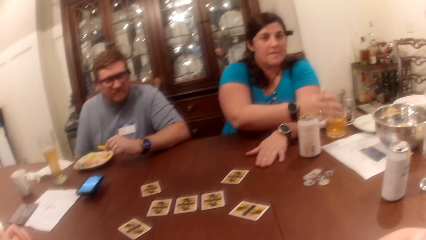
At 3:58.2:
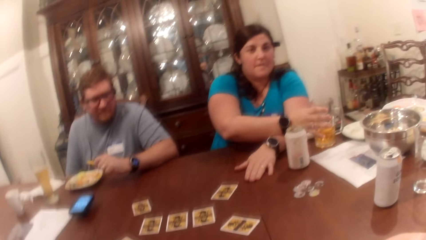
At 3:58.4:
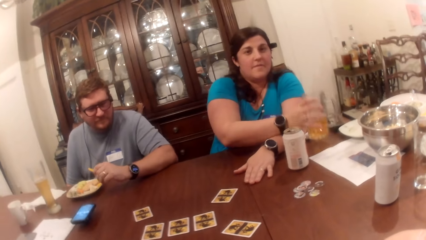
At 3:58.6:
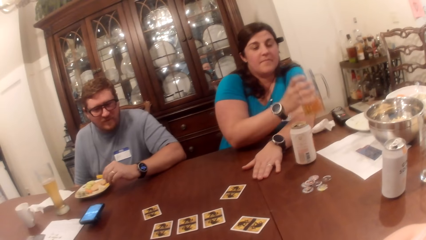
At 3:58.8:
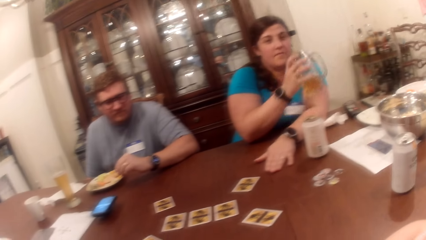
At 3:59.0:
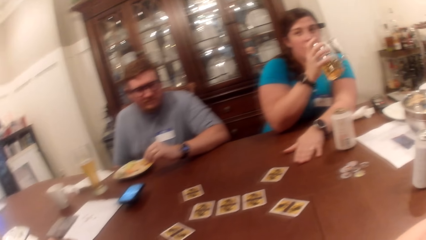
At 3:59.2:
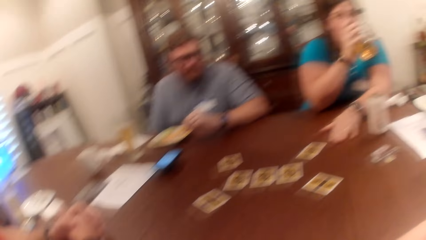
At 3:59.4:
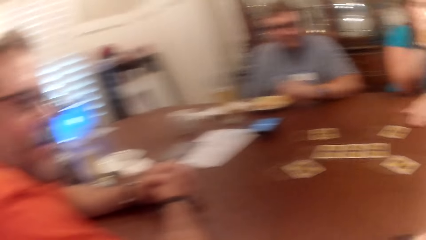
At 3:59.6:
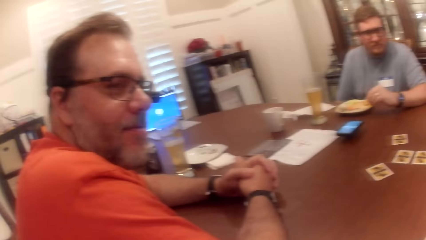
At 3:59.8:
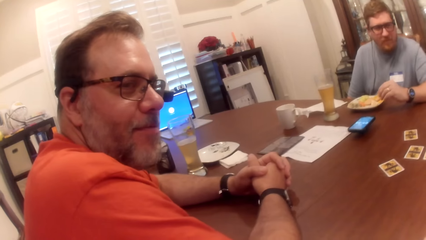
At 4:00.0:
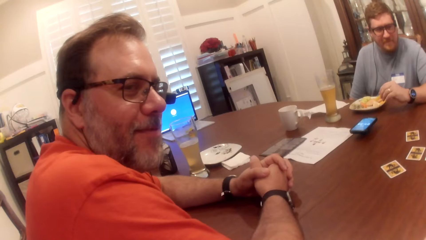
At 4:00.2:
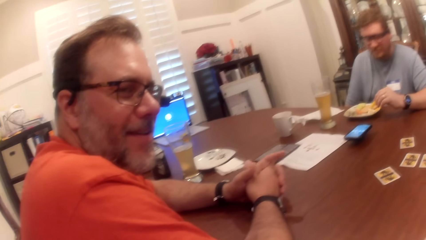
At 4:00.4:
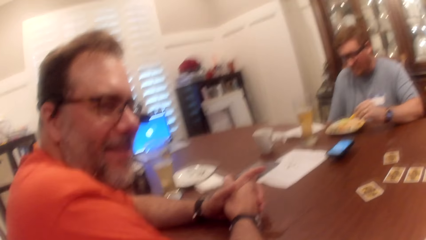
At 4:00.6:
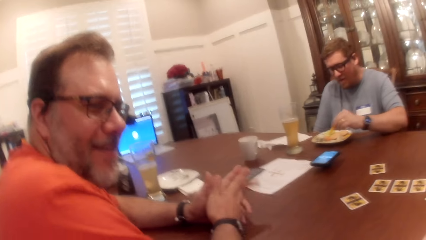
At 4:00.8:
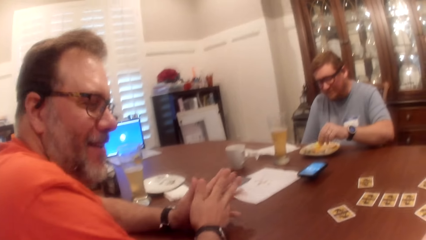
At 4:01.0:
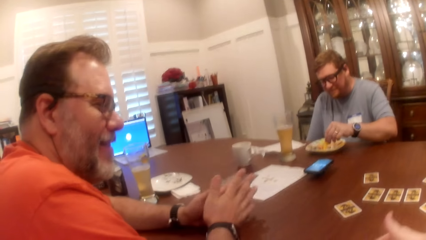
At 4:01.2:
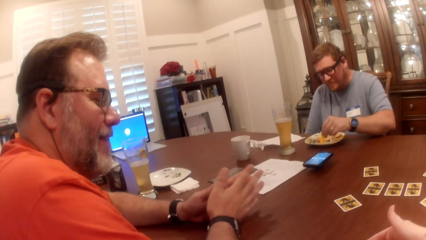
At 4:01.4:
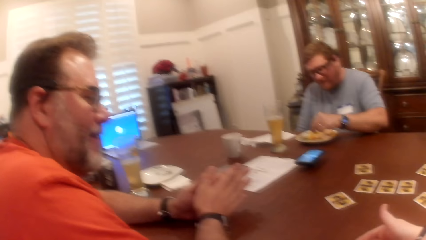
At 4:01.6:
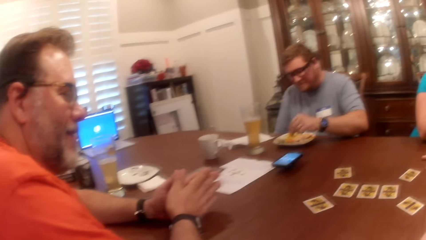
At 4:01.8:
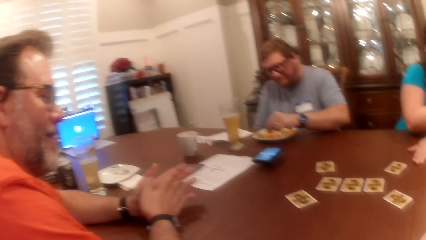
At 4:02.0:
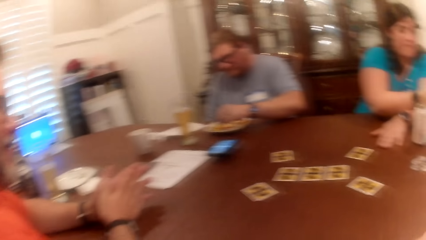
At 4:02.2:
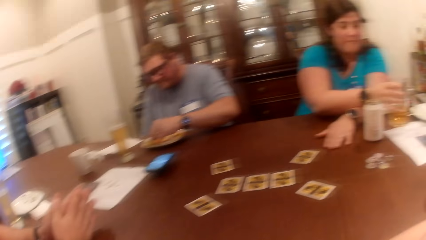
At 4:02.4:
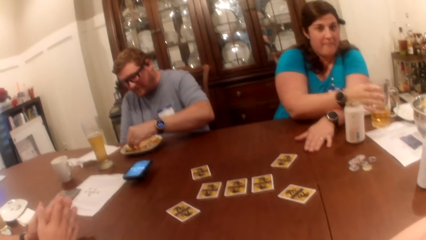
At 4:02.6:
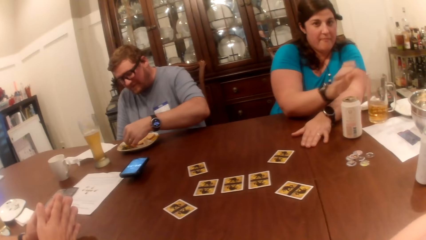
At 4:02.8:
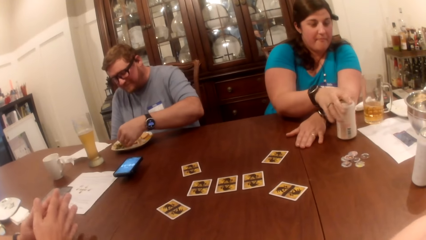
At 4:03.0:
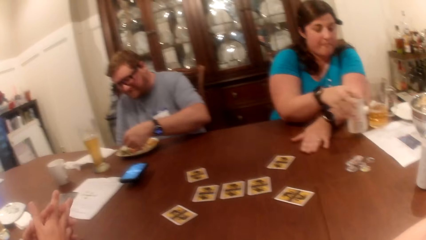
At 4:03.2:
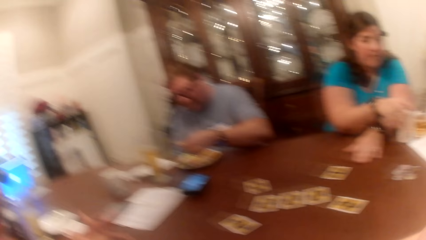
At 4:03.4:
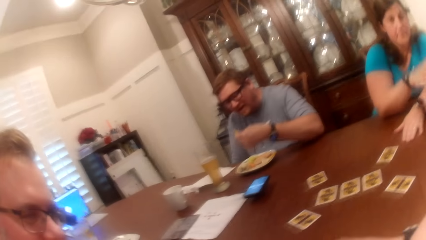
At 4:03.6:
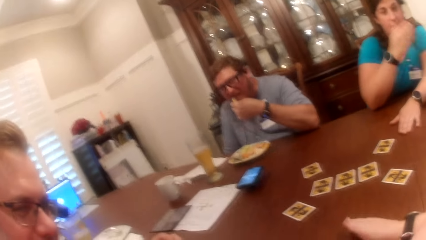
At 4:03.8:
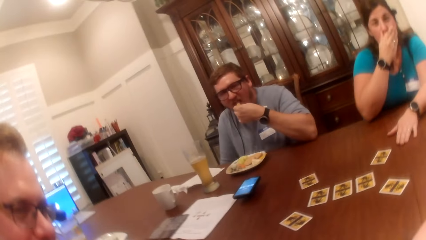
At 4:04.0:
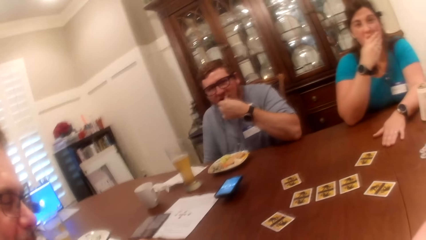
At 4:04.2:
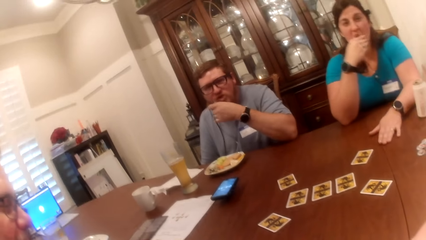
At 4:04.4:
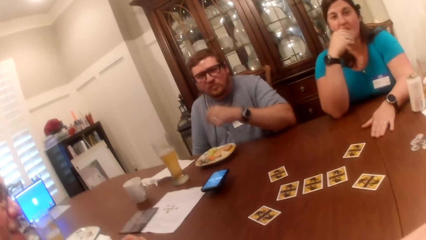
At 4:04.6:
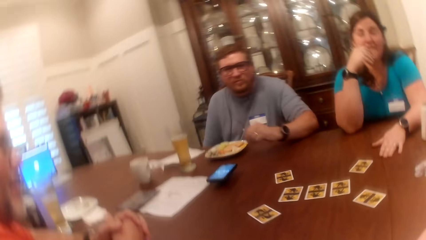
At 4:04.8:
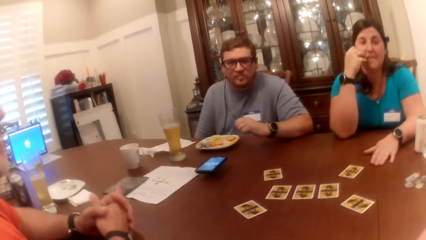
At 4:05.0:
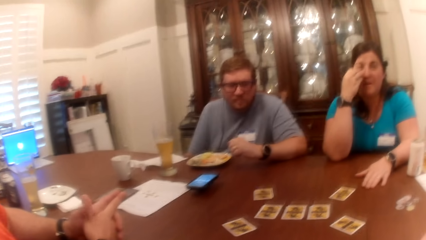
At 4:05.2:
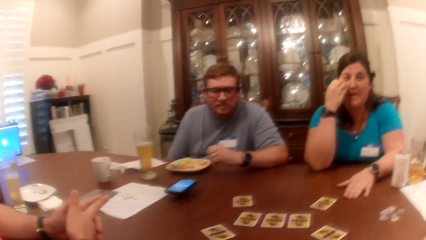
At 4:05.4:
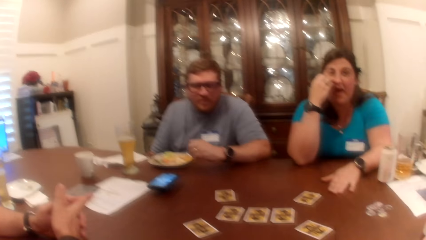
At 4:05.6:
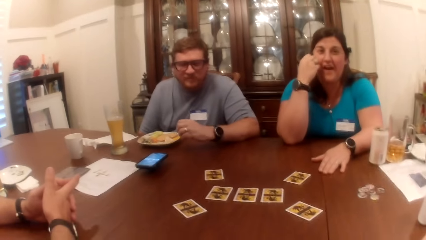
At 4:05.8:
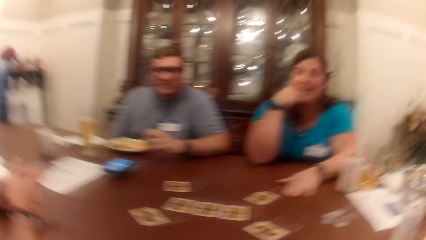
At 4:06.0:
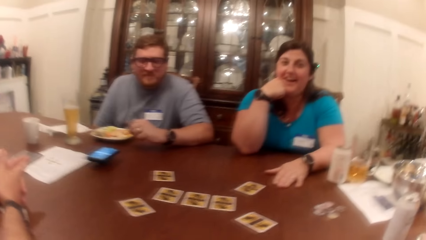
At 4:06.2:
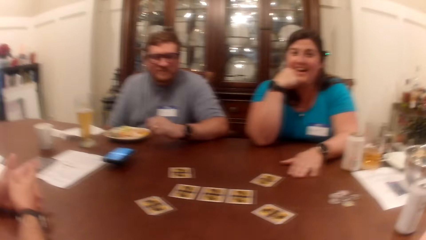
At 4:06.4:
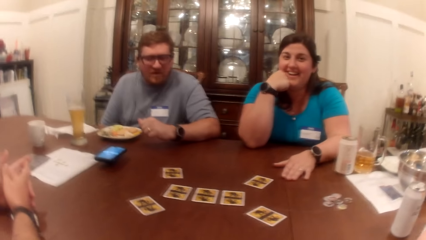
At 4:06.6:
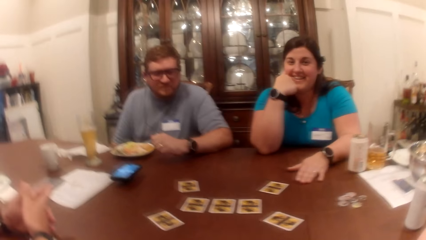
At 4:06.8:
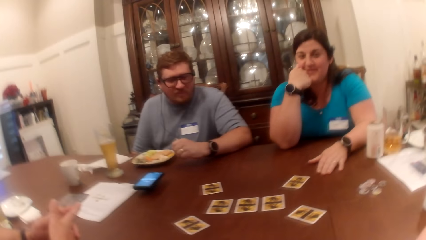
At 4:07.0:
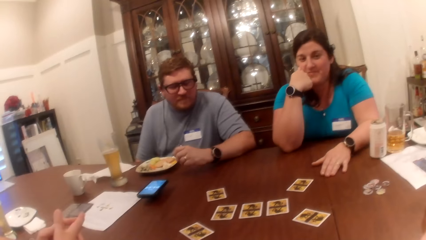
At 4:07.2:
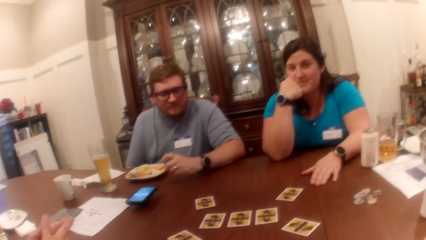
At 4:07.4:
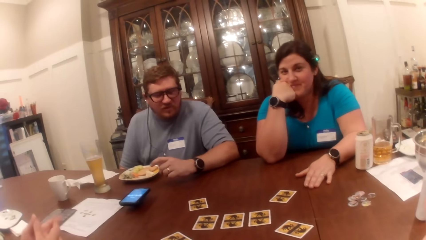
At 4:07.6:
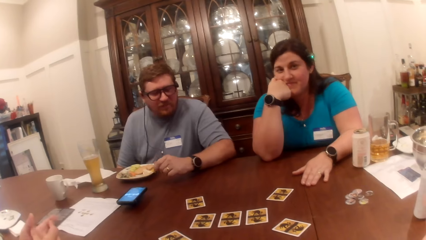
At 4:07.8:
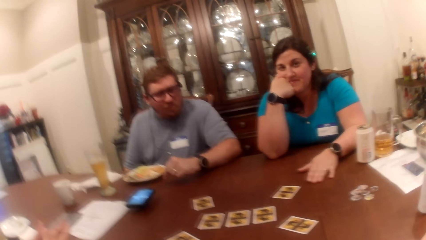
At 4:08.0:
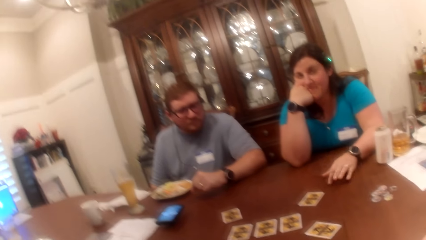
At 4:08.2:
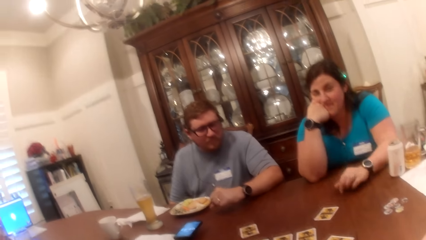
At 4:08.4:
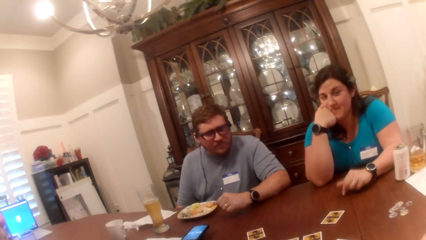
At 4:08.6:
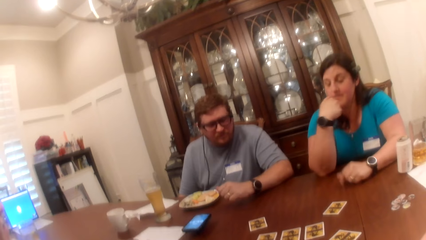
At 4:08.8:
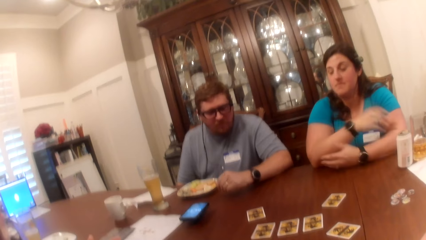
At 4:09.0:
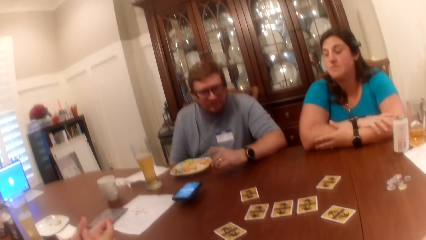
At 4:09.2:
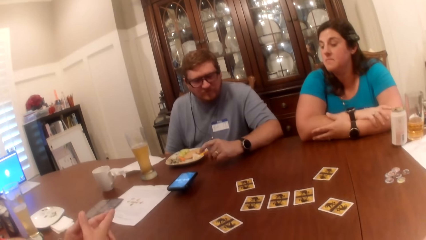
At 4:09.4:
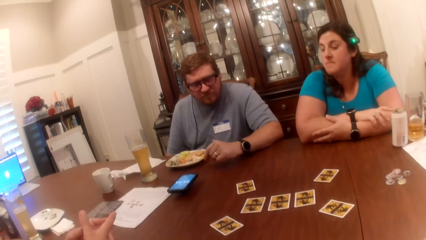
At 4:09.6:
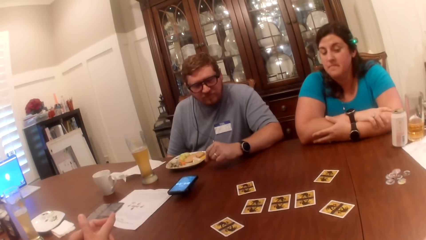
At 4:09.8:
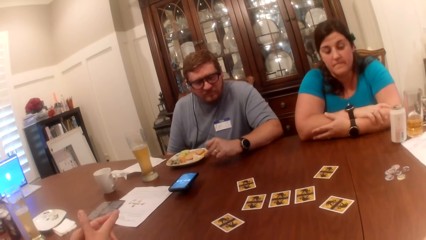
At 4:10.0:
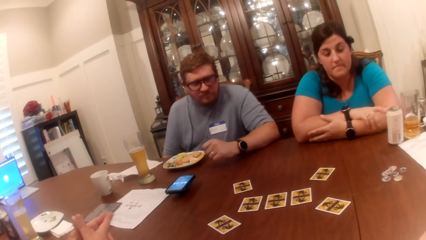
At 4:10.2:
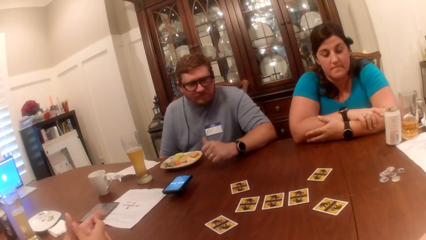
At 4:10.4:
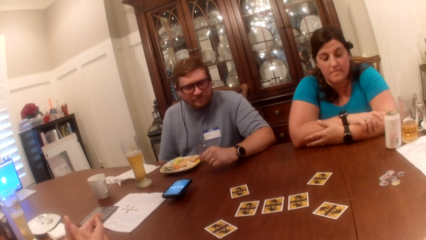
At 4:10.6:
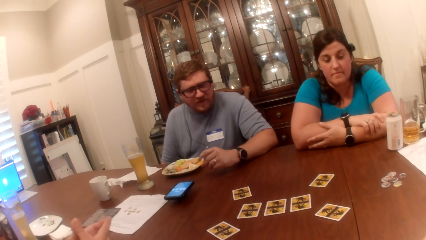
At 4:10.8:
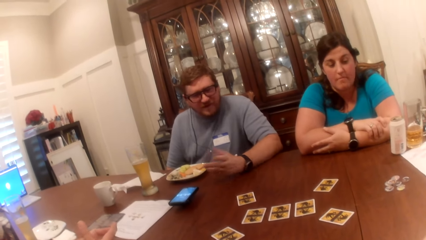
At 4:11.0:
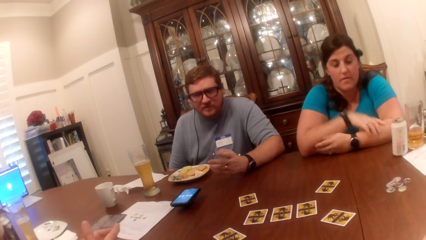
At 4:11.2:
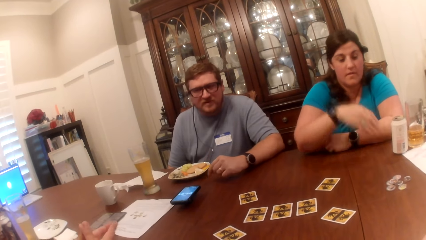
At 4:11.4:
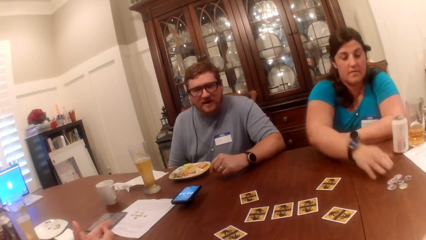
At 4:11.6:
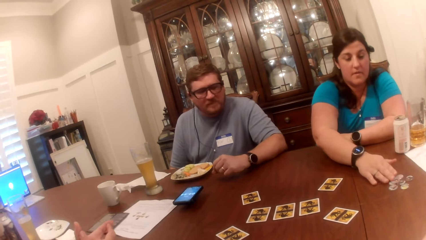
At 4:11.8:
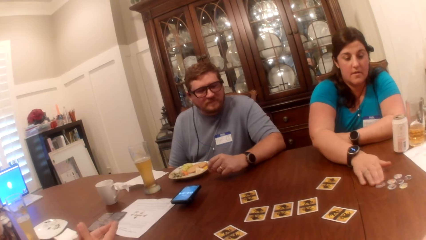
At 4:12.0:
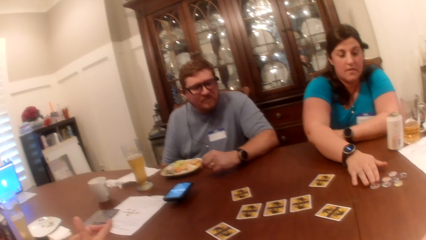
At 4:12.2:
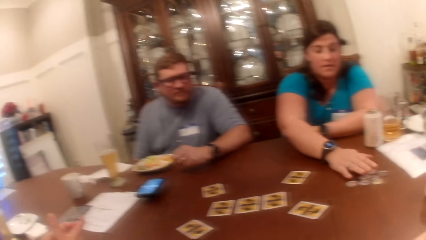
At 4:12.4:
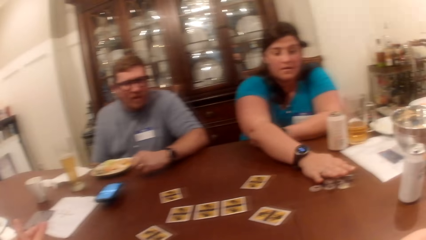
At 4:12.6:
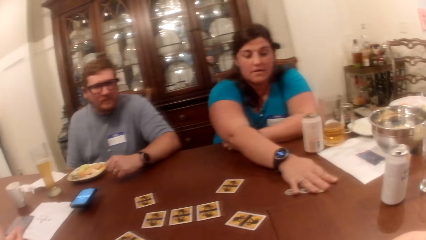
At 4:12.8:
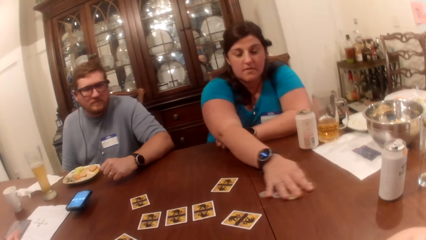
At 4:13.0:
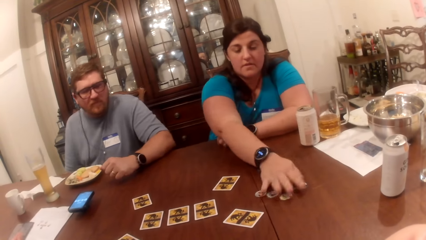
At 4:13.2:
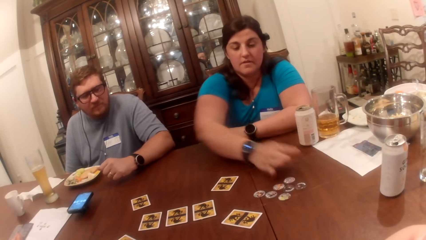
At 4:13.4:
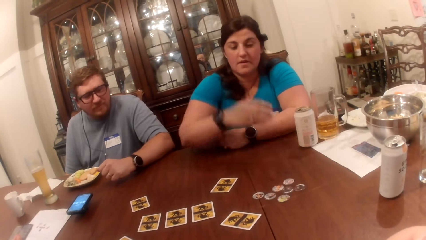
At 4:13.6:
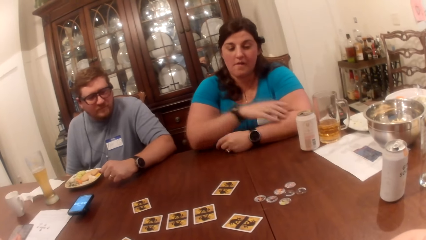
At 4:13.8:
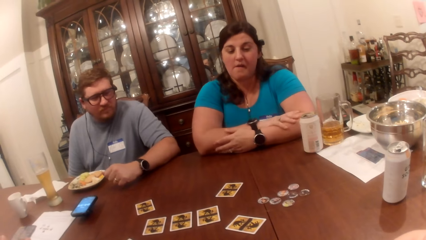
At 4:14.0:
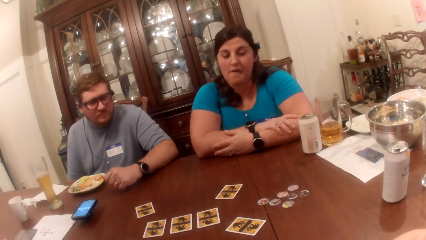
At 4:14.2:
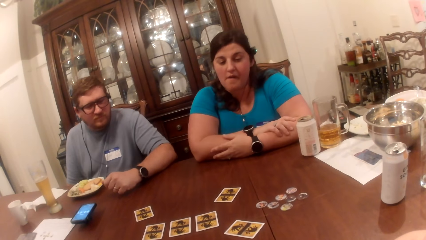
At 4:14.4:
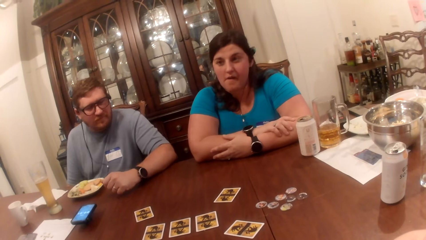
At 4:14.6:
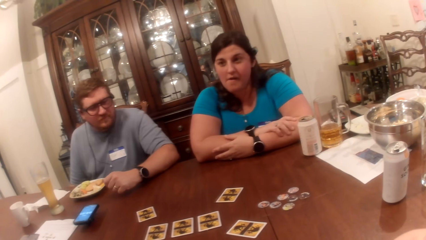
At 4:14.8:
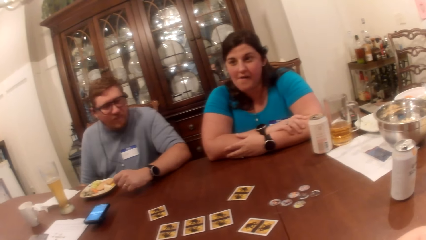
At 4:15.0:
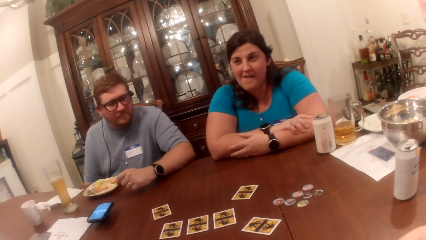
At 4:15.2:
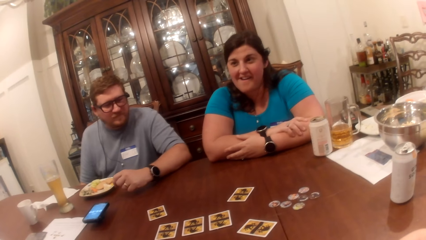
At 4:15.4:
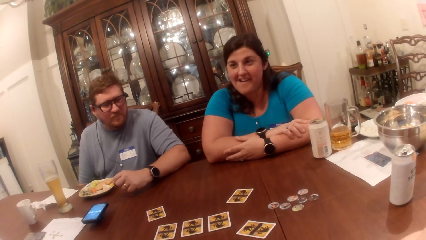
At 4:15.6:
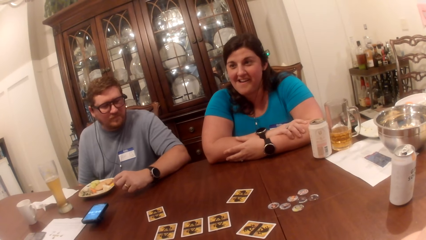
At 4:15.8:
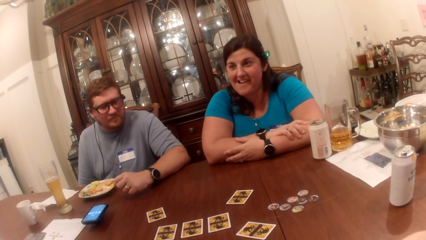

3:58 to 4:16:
A woman picks a cup on the table with her right hand. She drinks from the cup in her right hand. A man scoops sauce with the french fry. The woman drops the cup in her right hand on the table, and moves a can drink on the table with her right hand. The man eats food from the plate with his left hand. The woman touches her face with her right hand. The camera wearer interacts with another man, the first man and the woman. The woman moves a coin on the table with her right hand. She moves the coins on the table with her right hand.
